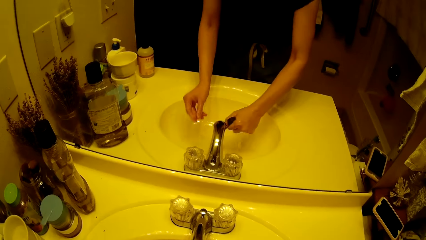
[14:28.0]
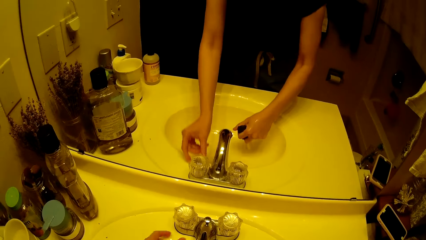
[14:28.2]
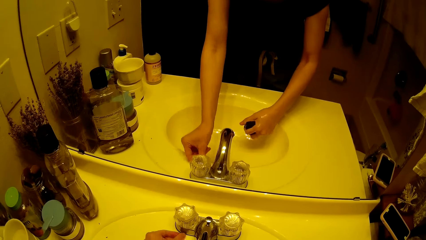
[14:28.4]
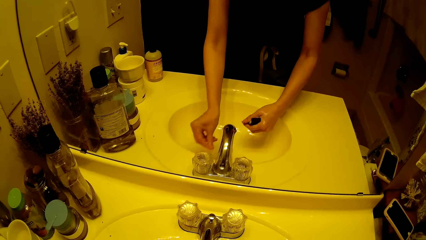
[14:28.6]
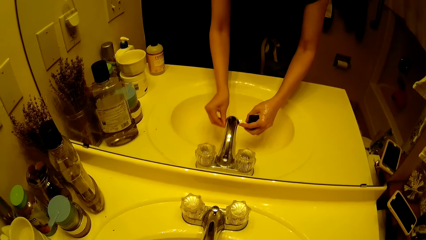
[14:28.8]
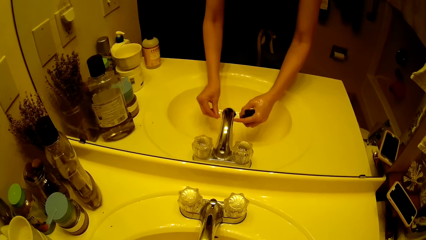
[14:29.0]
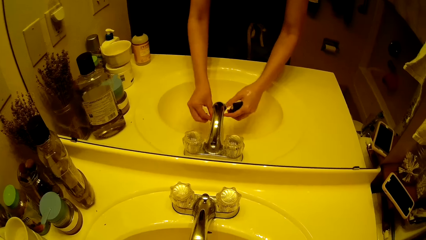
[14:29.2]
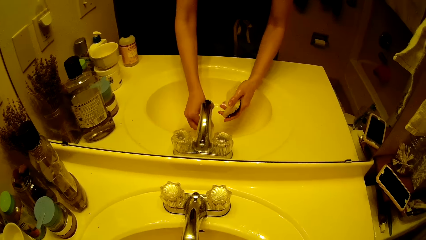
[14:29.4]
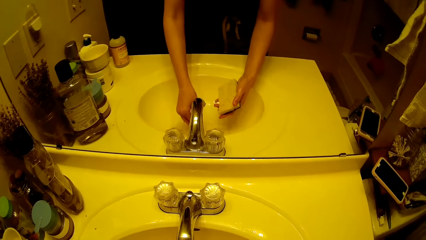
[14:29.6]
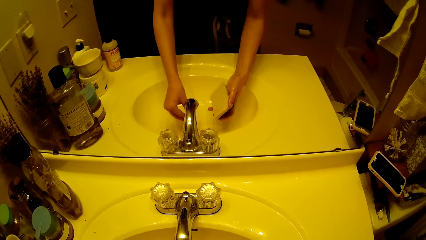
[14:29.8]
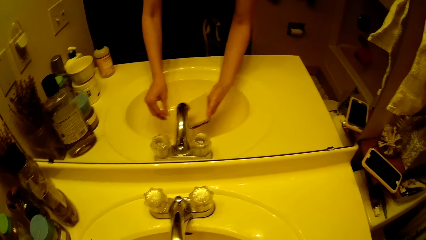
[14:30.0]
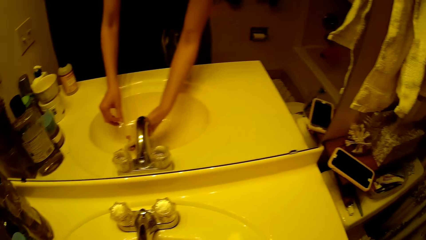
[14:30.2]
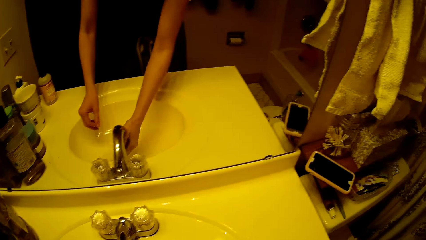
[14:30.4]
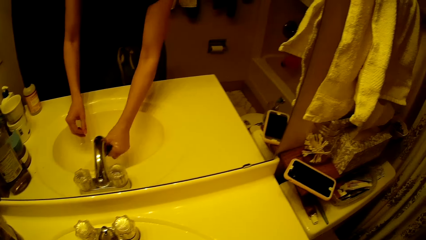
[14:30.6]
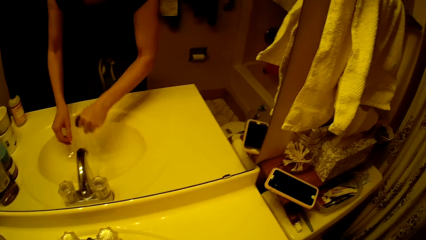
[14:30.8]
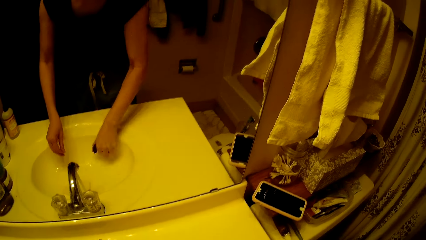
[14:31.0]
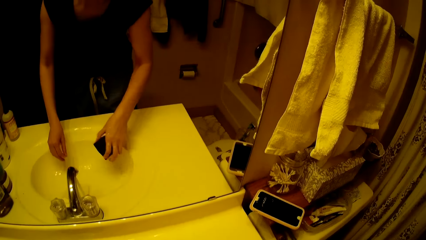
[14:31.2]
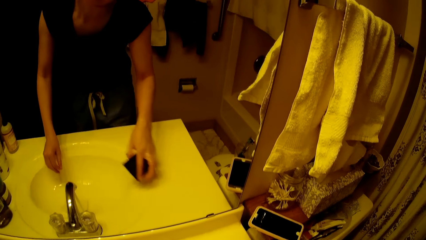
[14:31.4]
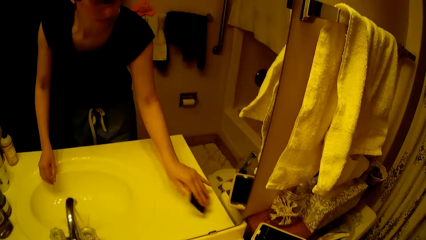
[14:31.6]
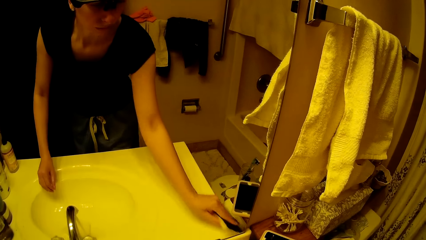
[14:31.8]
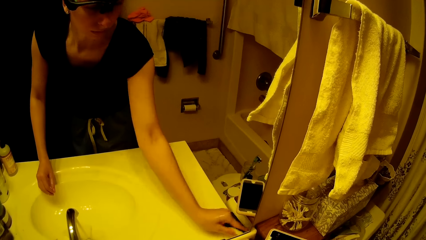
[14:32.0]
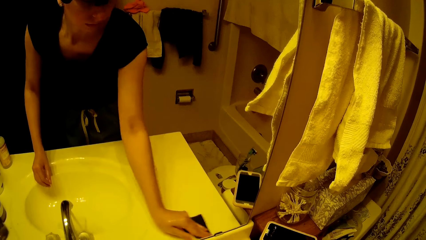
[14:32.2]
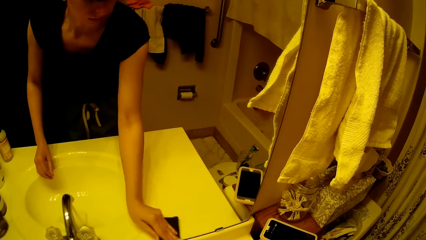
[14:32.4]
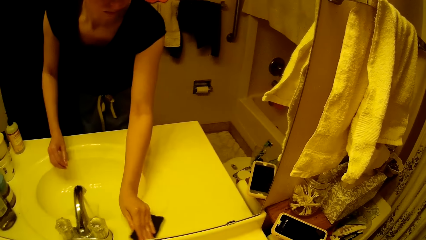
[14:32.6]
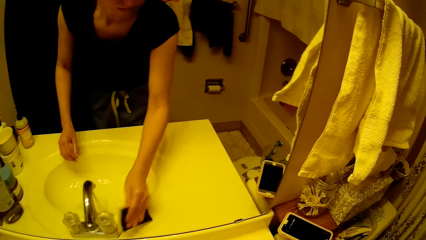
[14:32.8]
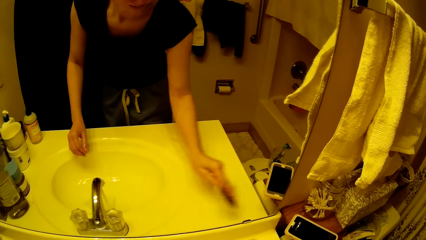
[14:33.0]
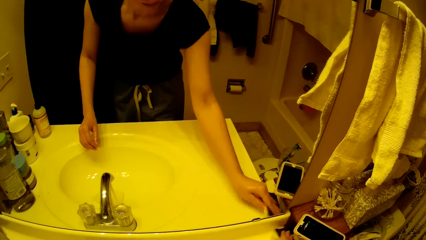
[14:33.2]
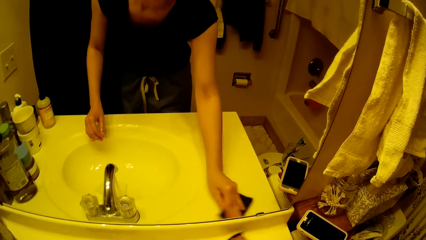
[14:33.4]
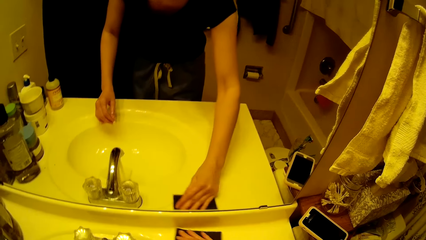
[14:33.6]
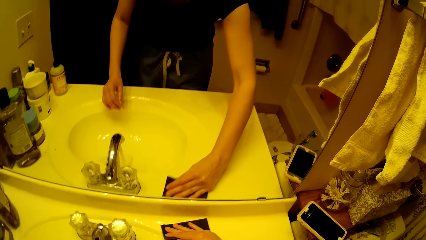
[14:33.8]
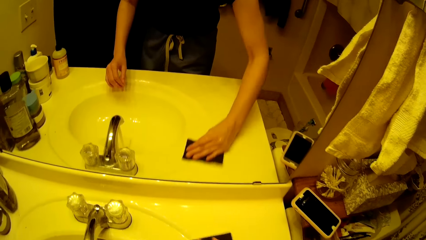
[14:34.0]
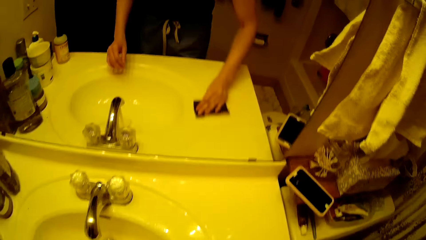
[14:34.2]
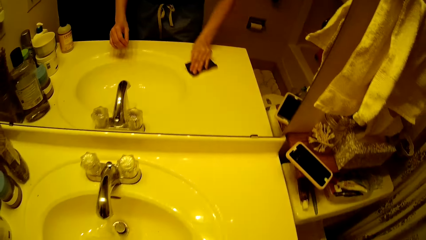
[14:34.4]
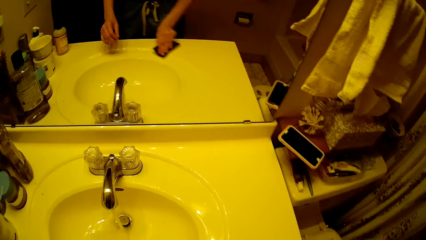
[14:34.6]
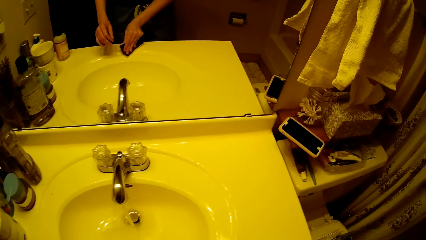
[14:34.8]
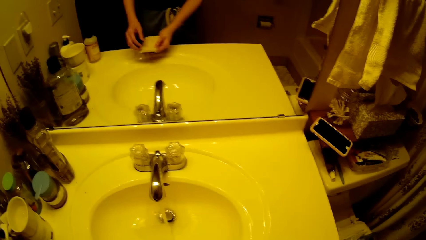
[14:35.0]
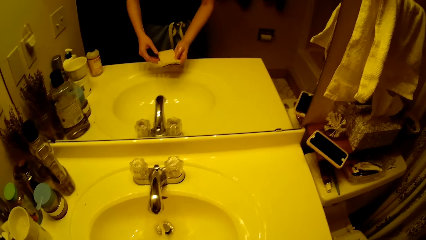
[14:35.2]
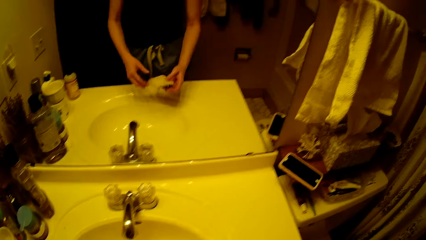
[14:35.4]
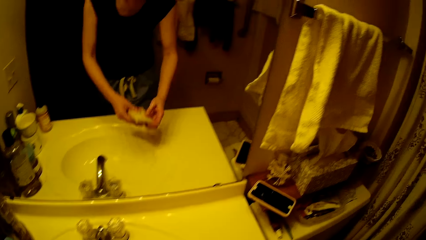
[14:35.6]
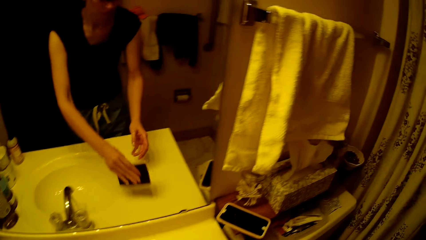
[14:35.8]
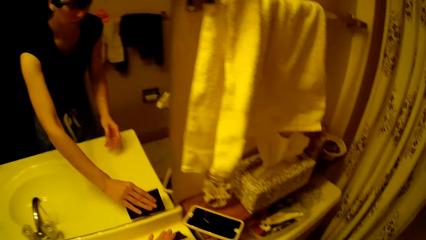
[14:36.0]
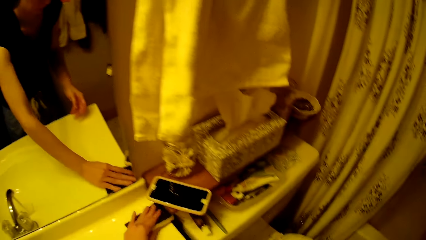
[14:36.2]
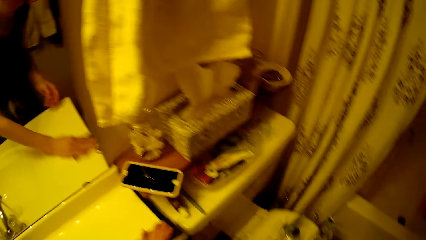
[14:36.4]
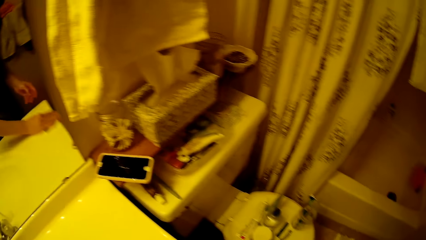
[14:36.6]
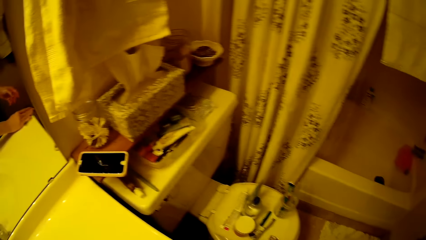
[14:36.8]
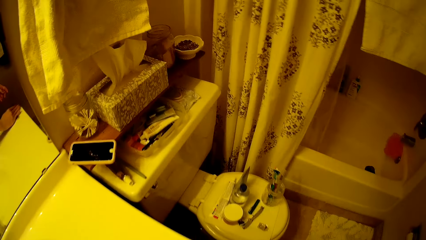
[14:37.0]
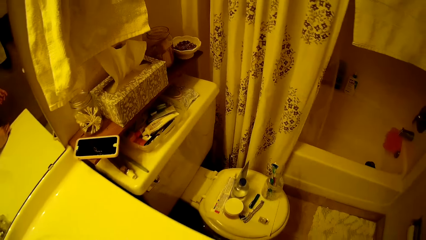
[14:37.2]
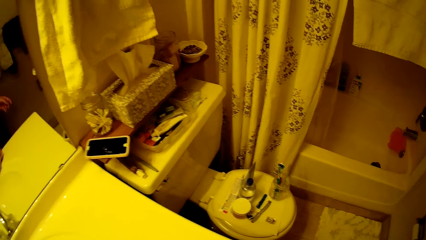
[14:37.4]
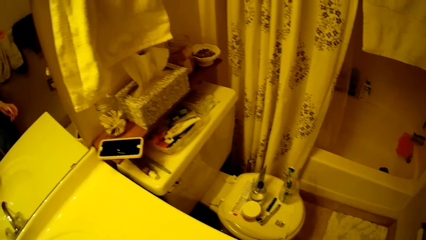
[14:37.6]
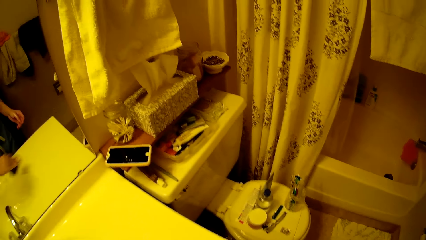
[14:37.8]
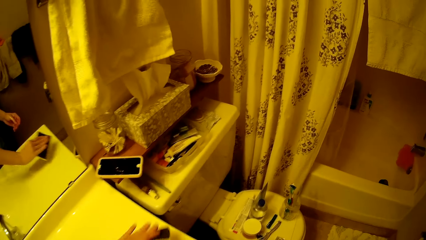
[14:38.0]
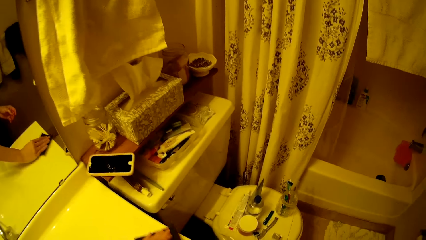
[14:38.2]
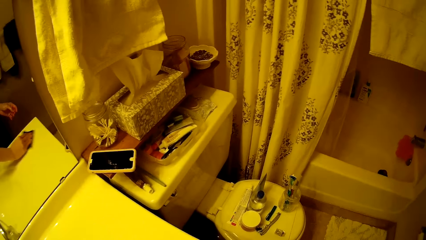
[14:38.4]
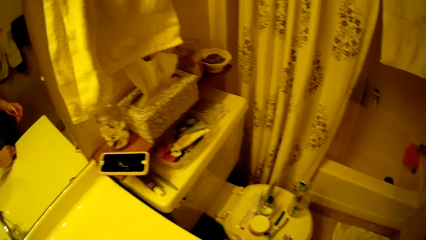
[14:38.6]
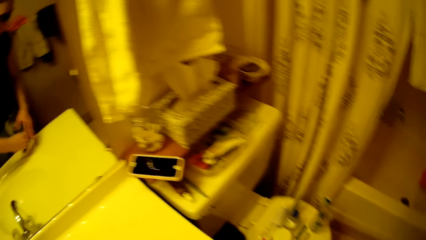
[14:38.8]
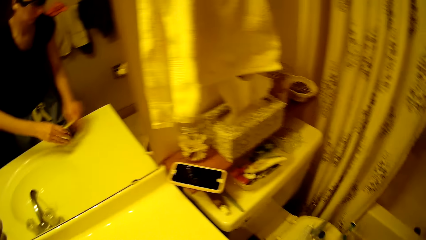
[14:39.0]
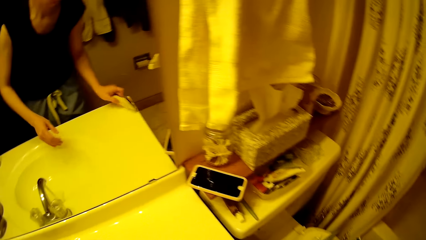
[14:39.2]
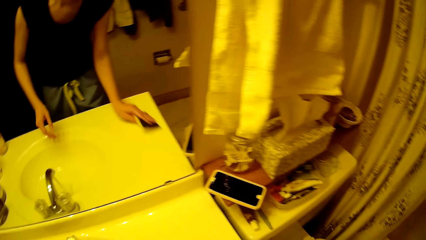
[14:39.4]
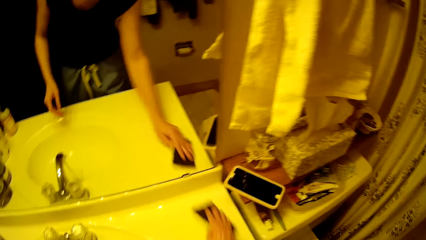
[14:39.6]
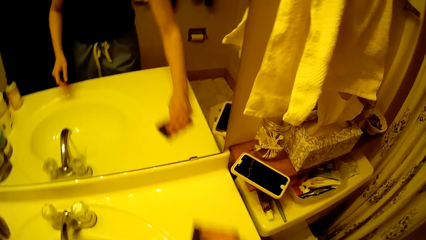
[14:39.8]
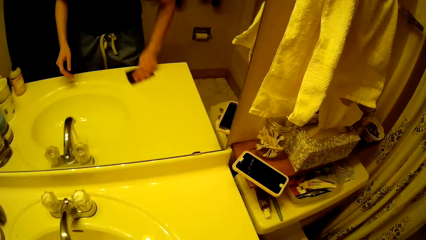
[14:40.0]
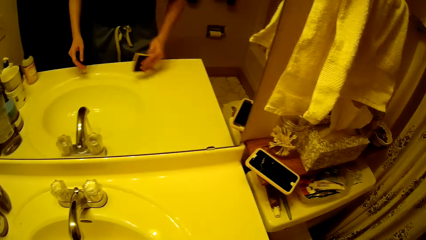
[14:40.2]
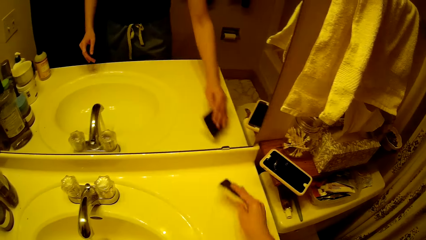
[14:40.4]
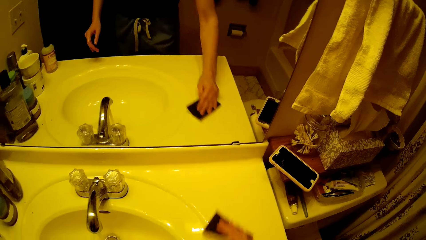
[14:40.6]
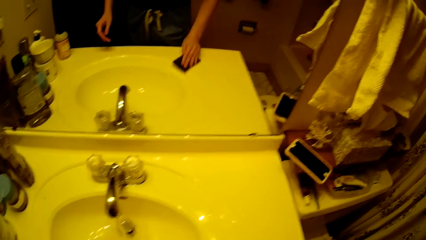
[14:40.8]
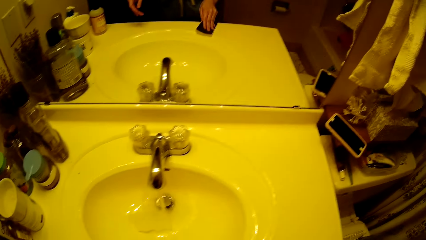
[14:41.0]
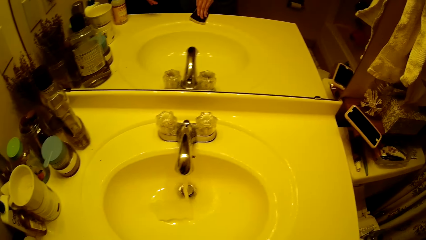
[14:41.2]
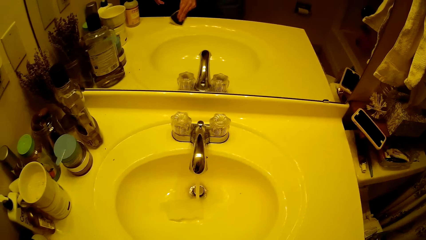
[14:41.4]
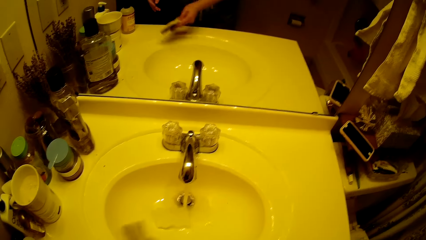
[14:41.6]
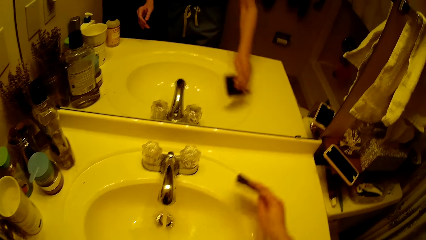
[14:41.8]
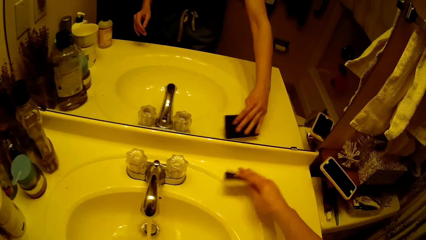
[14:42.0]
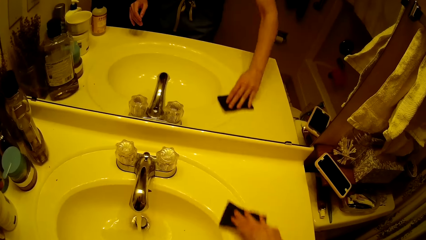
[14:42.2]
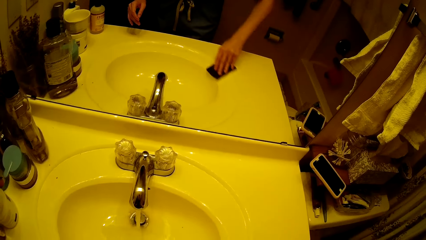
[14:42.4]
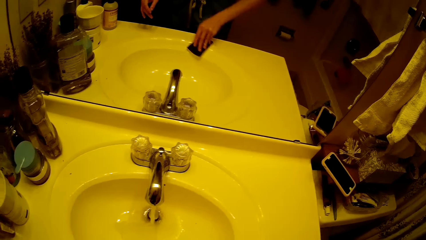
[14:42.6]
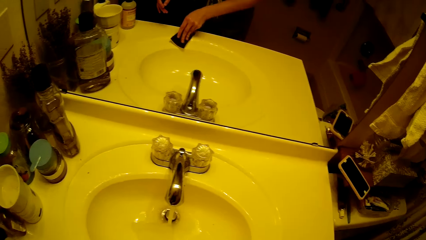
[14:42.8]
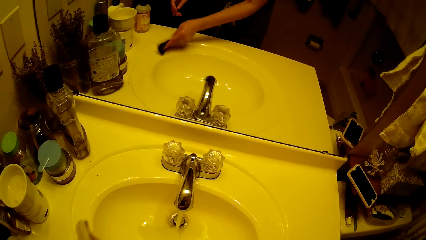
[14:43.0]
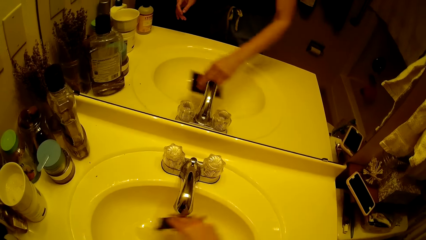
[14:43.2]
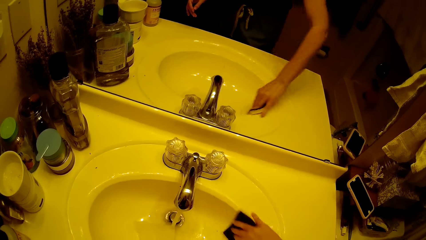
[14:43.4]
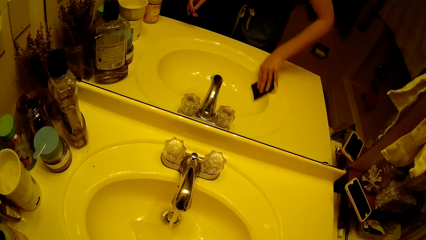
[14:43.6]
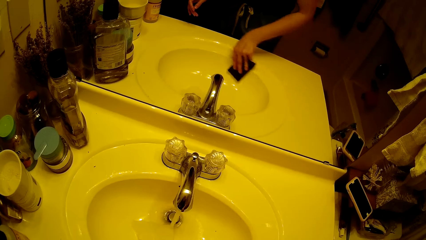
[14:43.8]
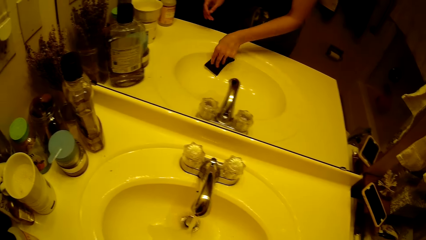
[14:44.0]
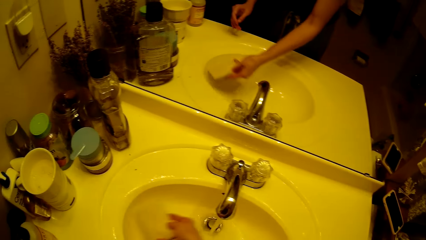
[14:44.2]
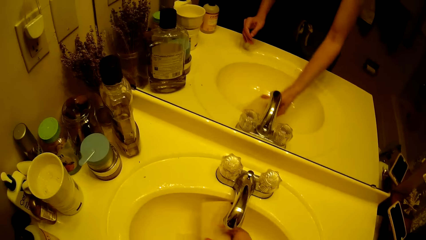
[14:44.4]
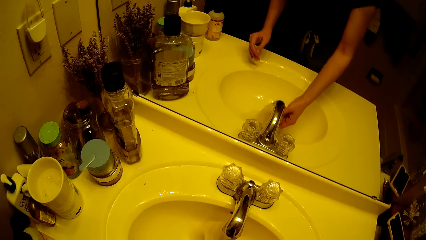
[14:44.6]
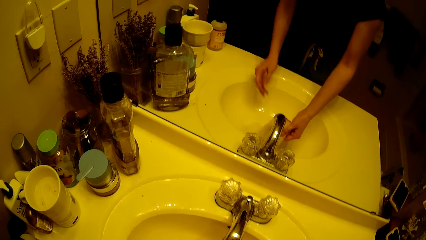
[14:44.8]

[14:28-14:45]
The camera wearer opens the tap. She cleans the sink with the sponge in her right hand. She transfers the sponge in her right hand to her left hand. She cleans the sink with the sponge in her left hand. She transfers the sponge in her left hand to her right hand. She cleans the sink with the sponge in her right hand.
